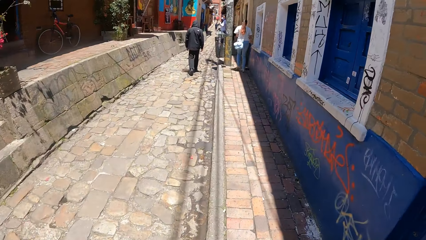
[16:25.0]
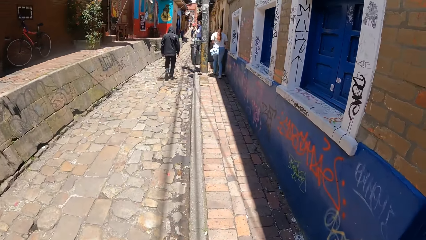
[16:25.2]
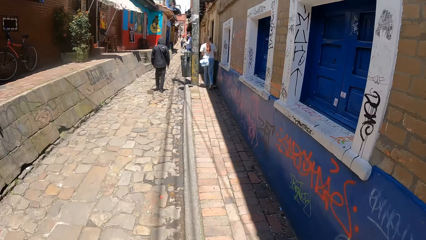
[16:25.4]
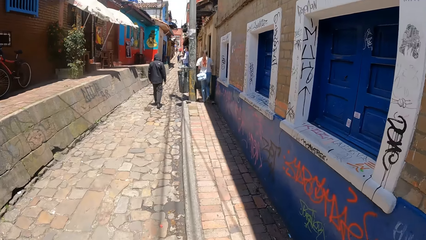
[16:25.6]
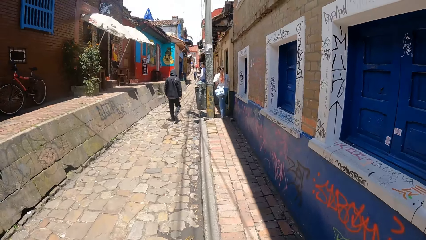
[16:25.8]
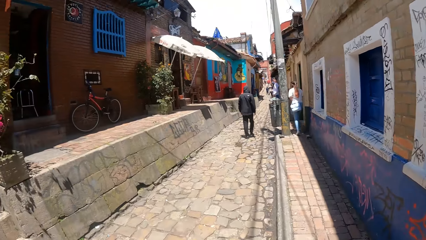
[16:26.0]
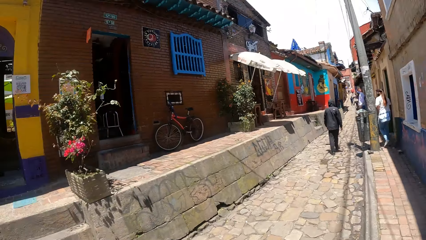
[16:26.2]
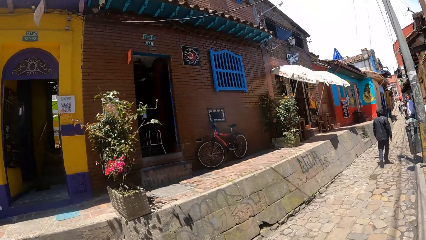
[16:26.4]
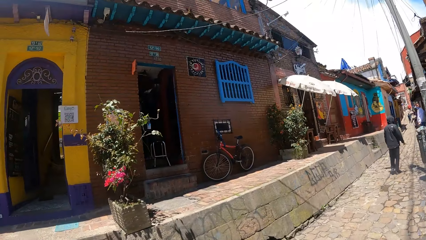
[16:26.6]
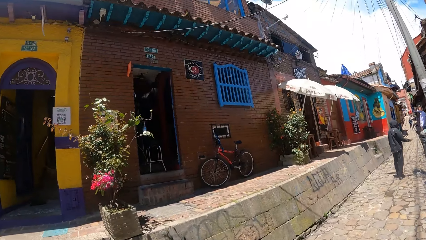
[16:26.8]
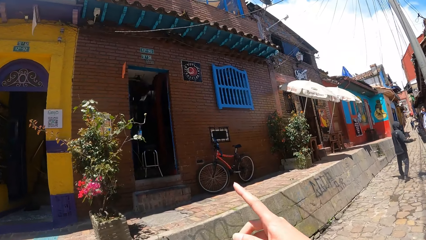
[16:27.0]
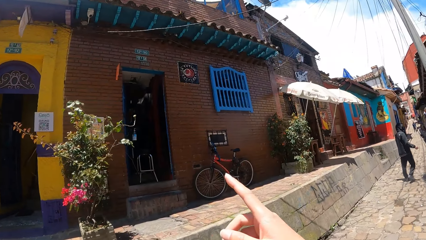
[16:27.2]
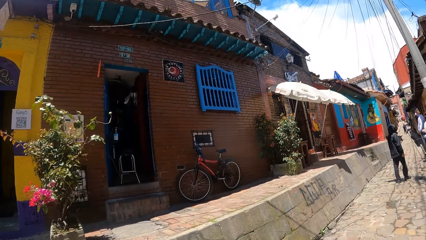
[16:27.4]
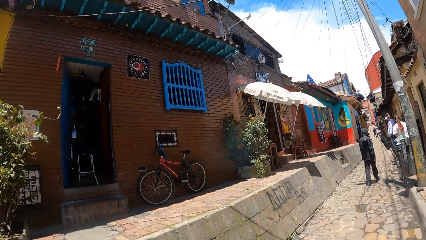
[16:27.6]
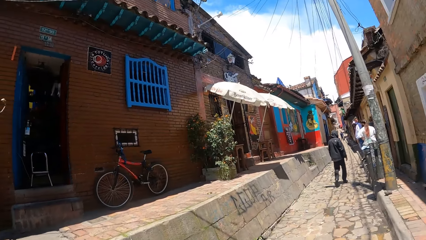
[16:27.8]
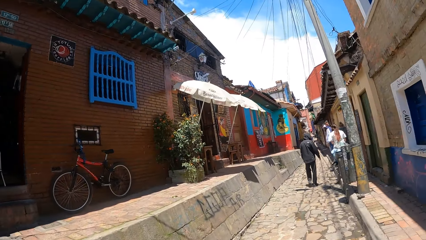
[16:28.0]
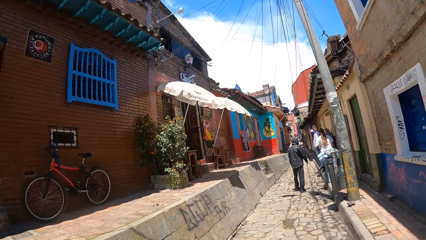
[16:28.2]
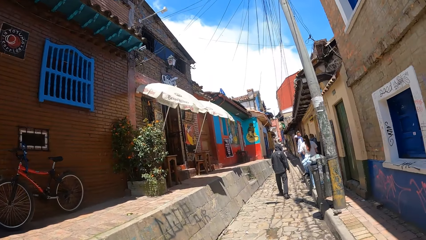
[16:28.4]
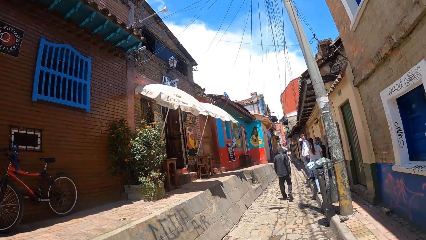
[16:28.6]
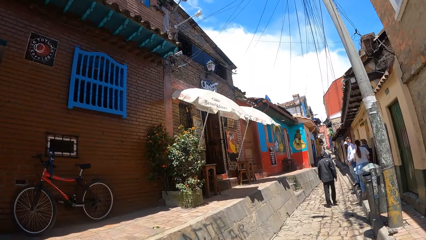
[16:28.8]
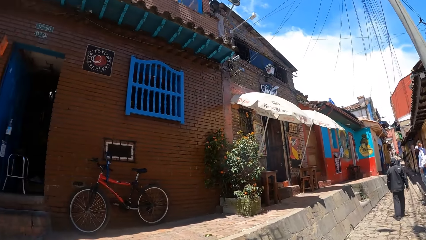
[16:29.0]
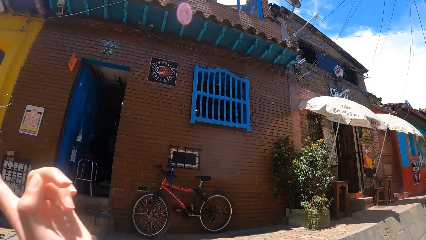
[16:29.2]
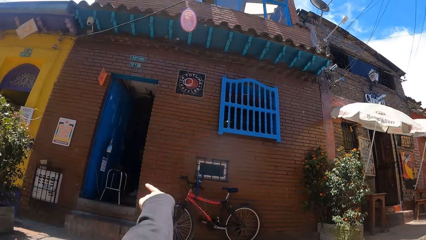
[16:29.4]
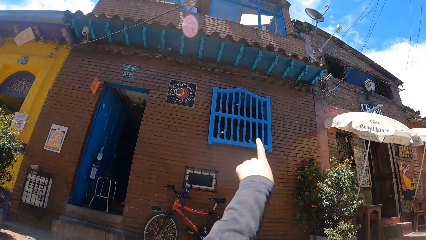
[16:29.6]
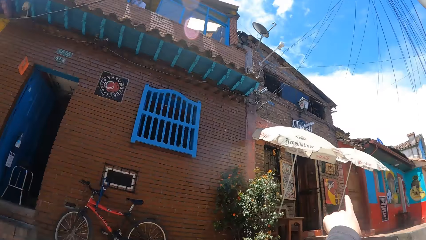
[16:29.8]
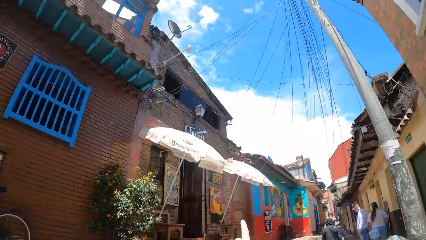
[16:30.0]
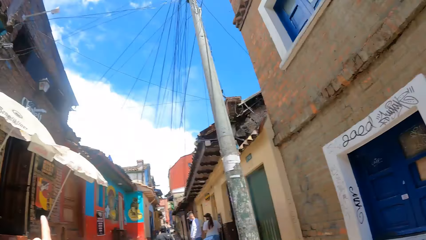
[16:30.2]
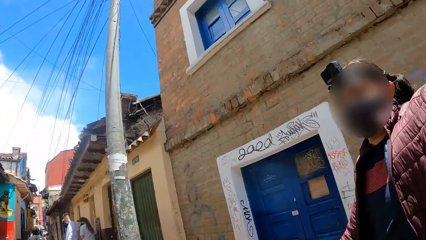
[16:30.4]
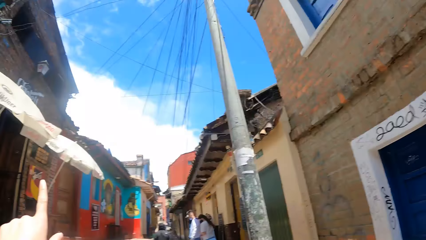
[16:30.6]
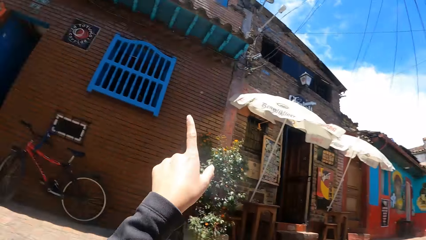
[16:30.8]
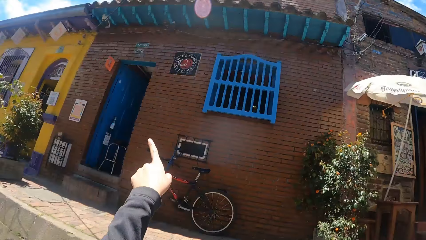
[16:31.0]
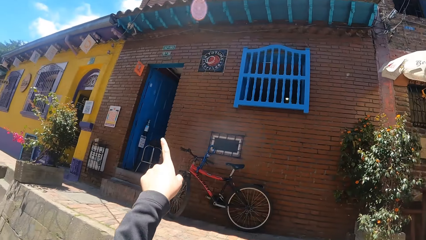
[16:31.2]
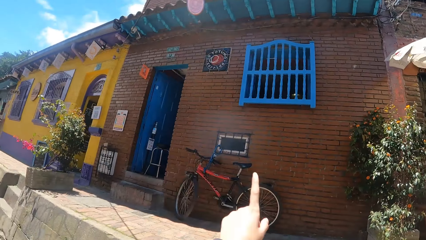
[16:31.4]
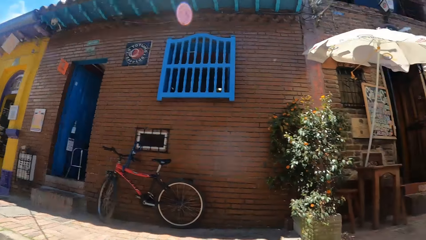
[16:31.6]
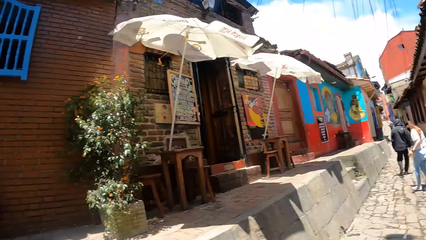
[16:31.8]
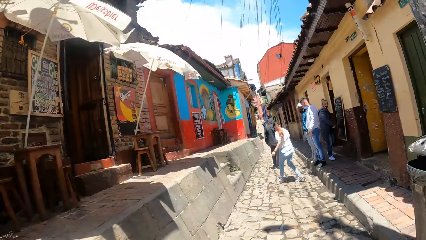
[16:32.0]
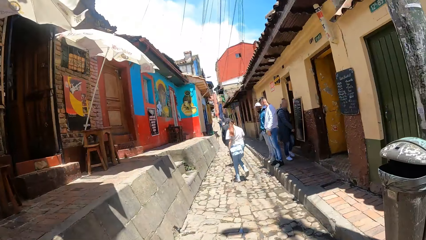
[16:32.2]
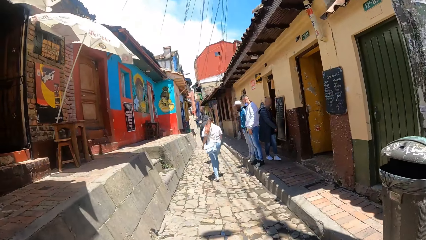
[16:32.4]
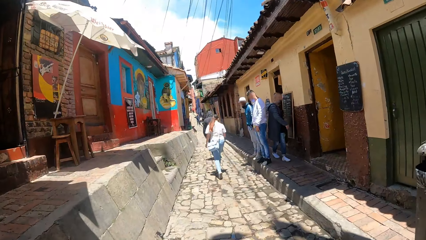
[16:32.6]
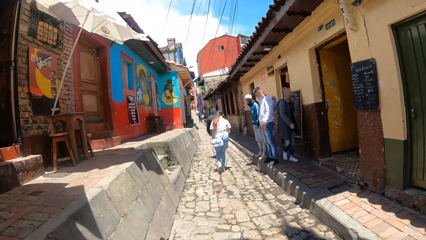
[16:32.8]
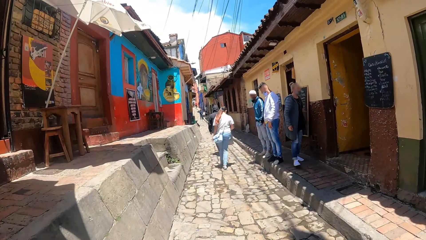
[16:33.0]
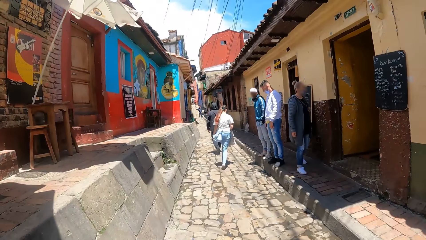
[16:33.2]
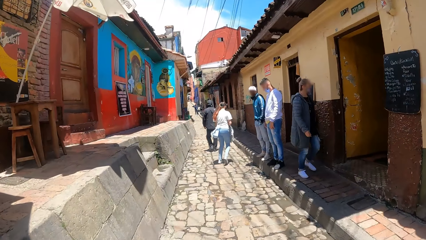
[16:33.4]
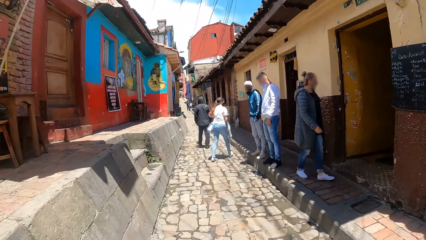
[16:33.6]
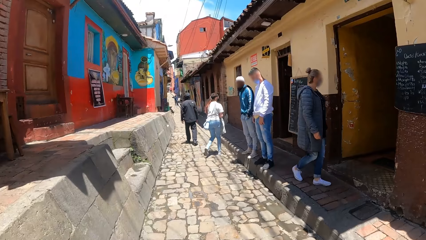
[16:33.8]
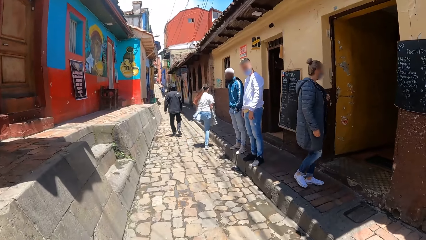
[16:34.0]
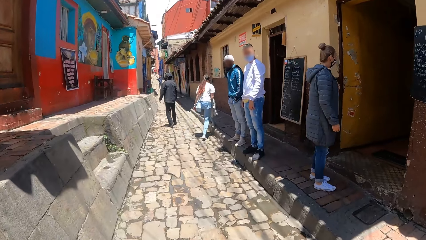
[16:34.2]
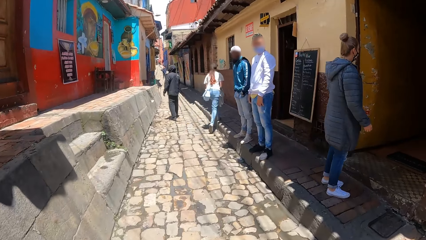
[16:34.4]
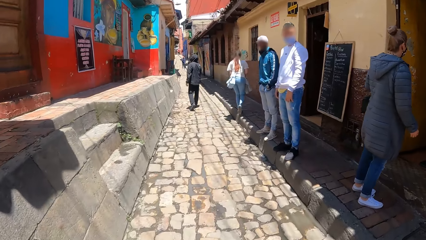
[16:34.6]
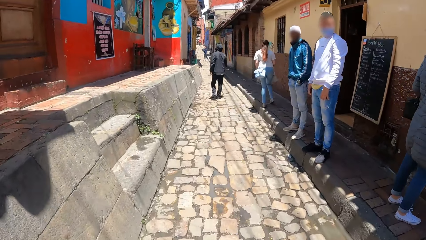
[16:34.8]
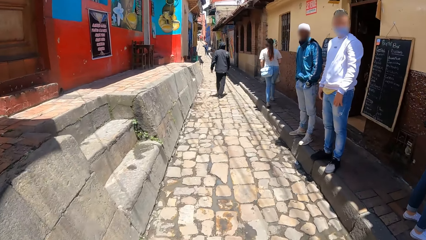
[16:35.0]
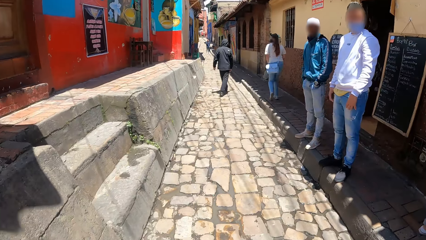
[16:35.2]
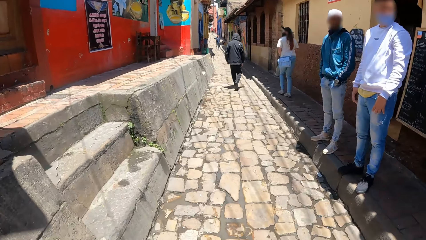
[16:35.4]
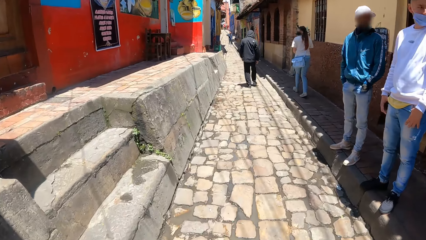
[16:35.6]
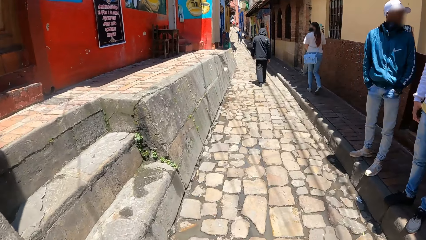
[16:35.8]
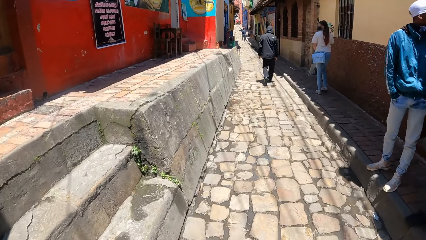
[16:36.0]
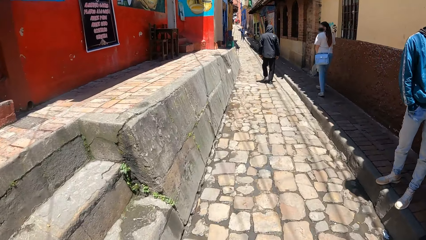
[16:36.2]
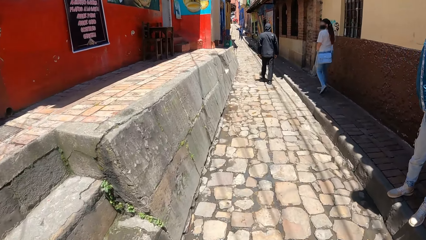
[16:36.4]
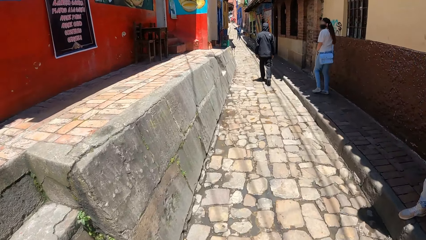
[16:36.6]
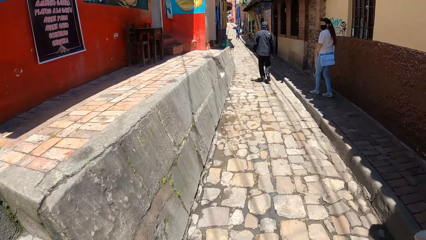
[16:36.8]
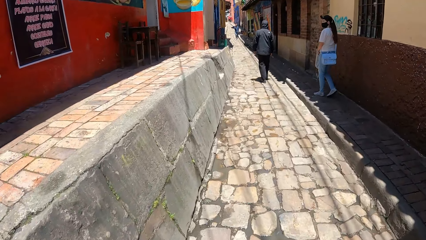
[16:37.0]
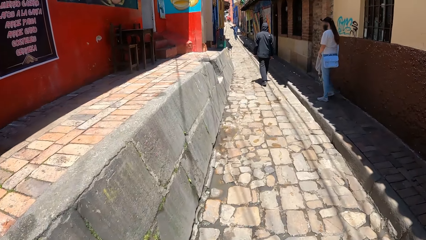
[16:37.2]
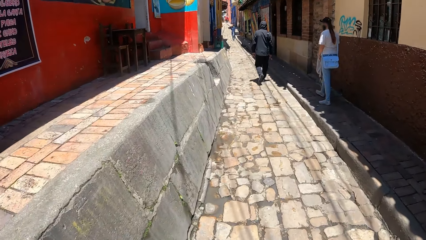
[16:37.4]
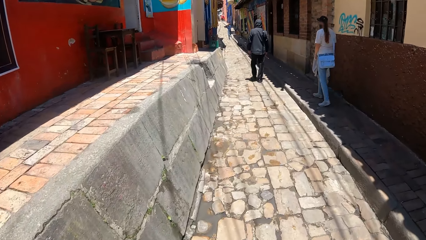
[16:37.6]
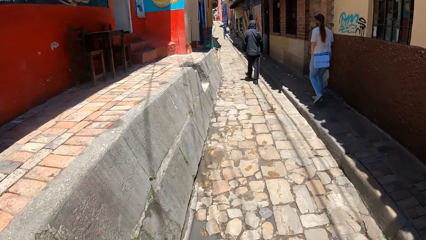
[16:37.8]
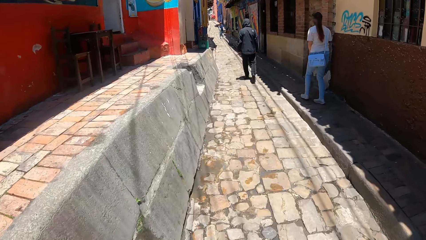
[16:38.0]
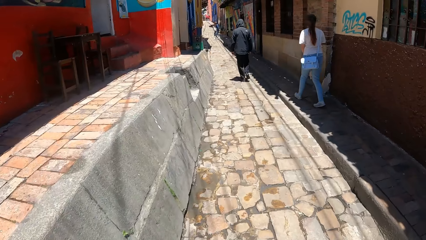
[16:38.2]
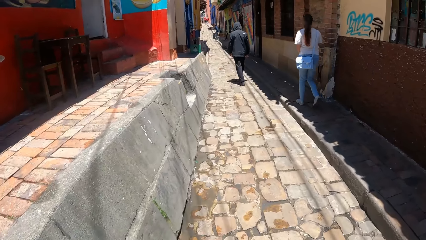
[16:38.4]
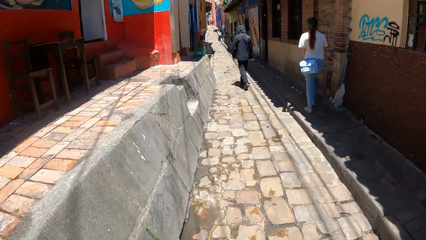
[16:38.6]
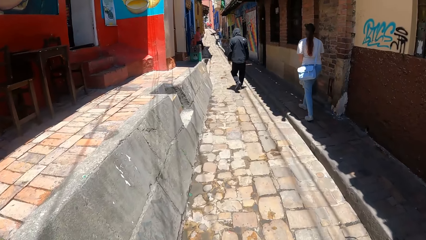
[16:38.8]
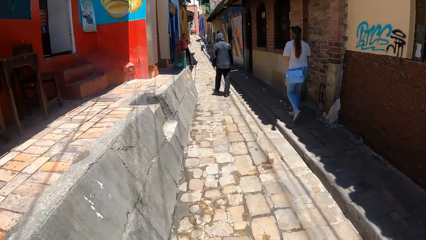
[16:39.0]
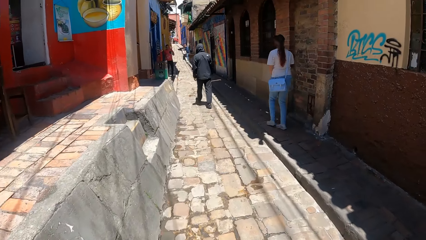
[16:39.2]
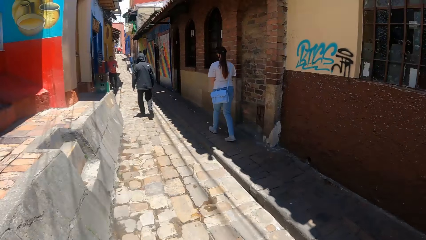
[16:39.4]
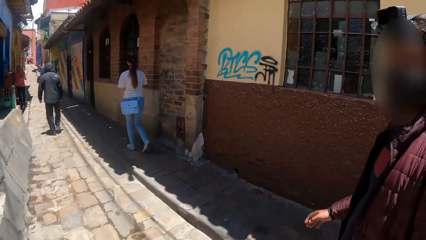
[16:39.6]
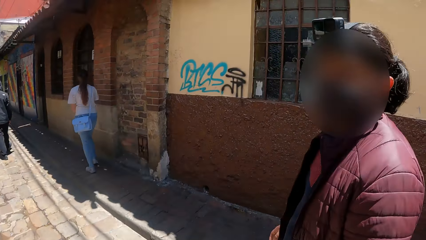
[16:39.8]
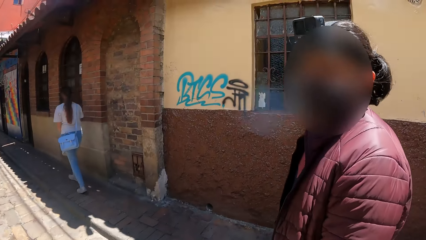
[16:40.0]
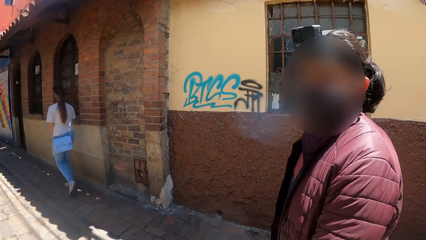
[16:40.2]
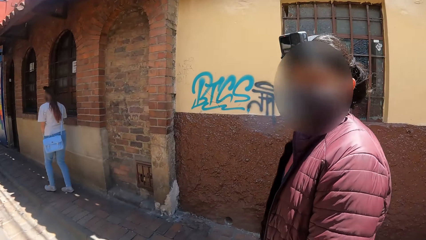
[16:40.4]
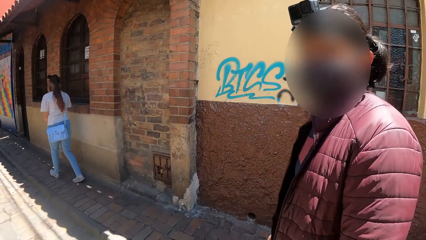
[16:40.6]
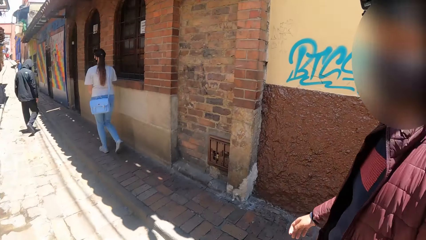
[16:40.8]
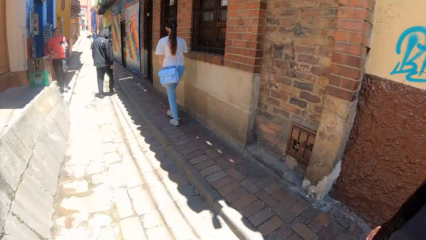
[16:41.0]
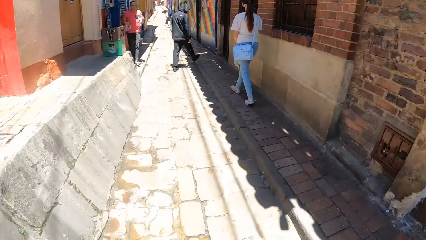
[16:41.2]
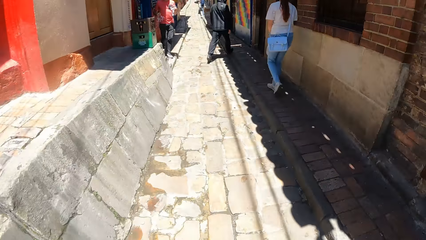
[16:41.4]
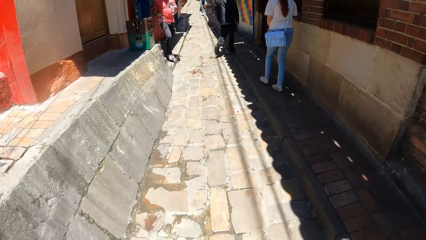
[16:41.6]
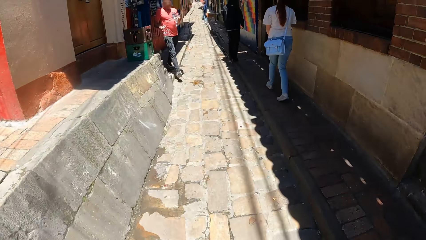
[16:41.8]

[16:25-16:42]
The camera wearer raises the hand. They walk along the street. They point with the finger. They walk along the street. They point with the finger. They walk along the street. They talk to a person. The person looks at the camera wearer.
